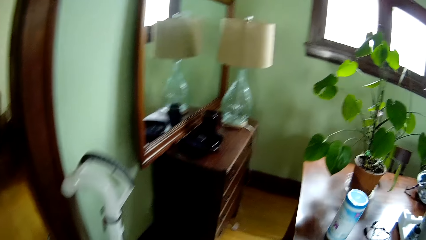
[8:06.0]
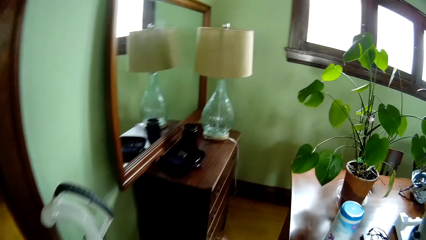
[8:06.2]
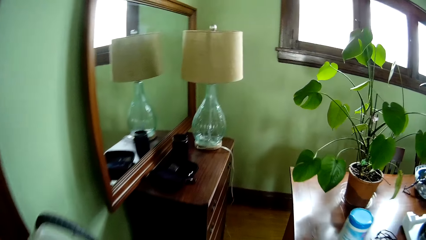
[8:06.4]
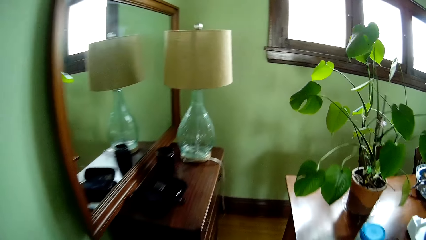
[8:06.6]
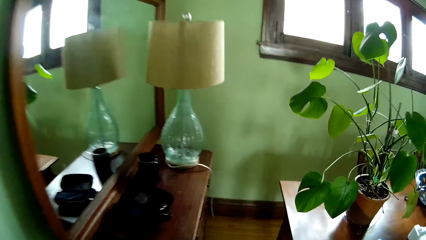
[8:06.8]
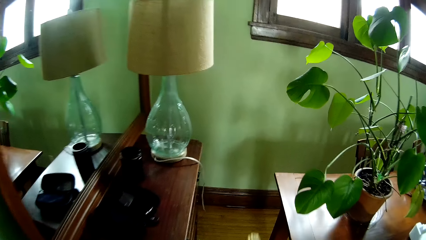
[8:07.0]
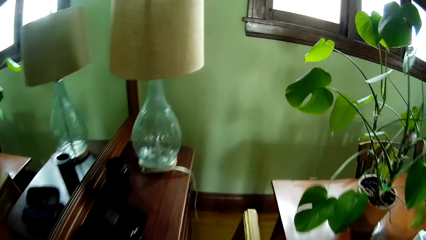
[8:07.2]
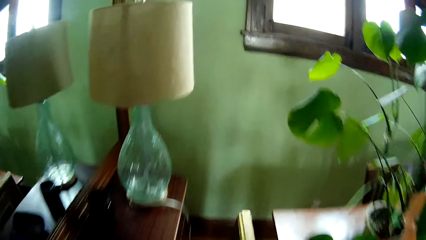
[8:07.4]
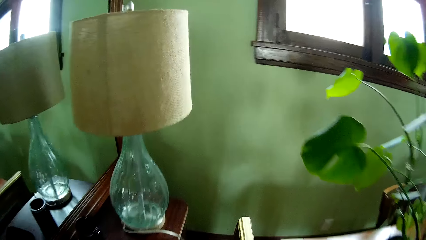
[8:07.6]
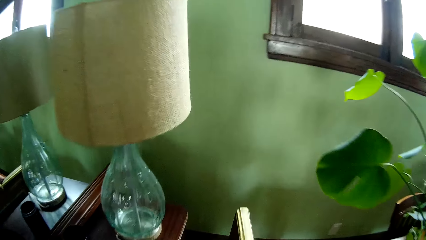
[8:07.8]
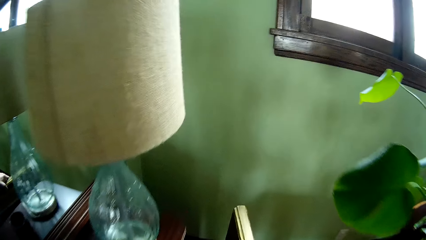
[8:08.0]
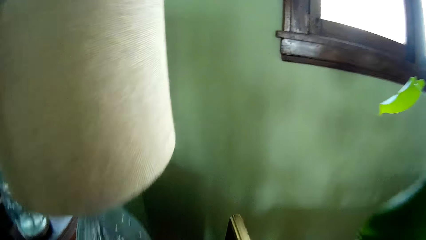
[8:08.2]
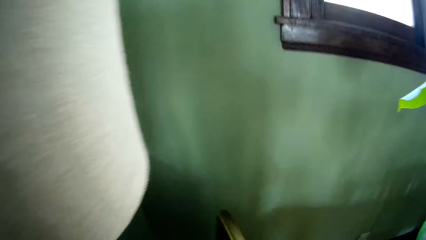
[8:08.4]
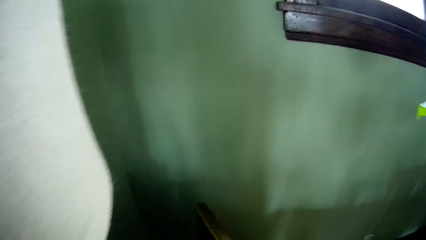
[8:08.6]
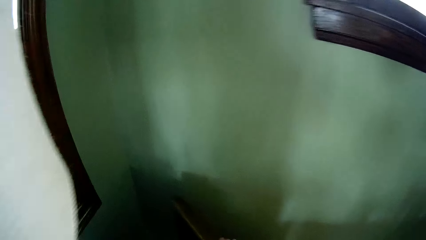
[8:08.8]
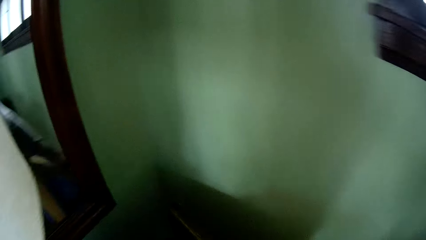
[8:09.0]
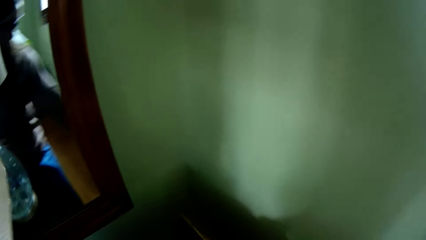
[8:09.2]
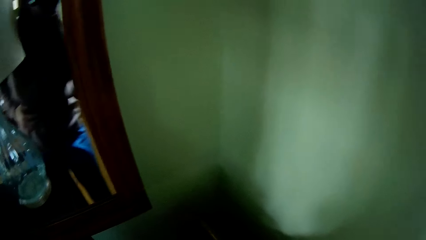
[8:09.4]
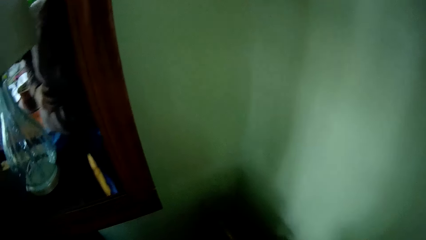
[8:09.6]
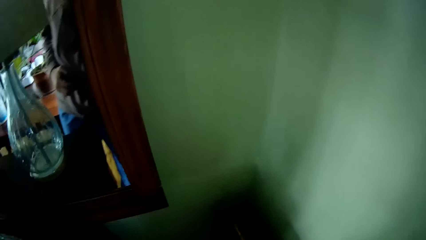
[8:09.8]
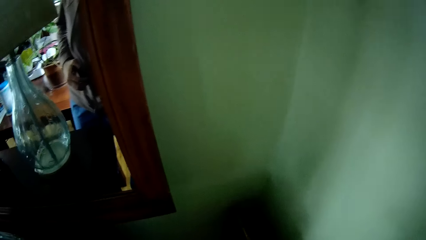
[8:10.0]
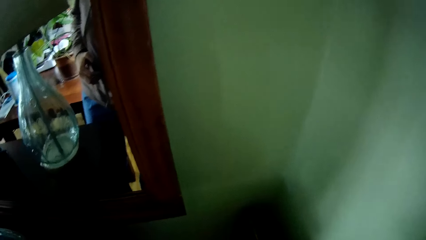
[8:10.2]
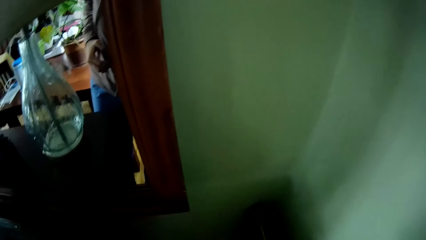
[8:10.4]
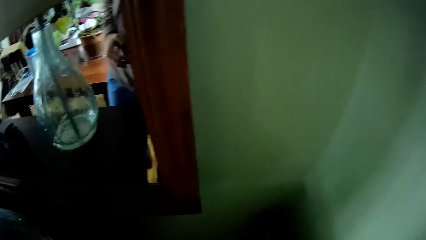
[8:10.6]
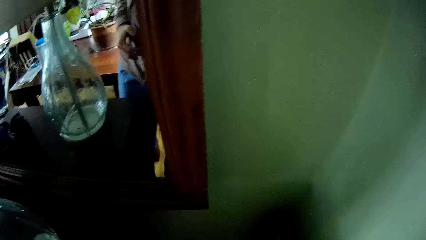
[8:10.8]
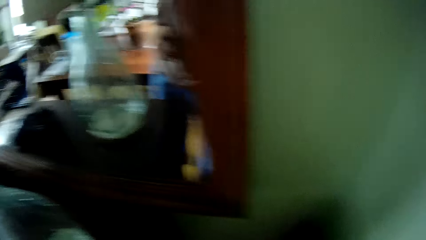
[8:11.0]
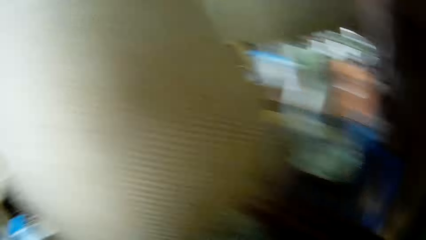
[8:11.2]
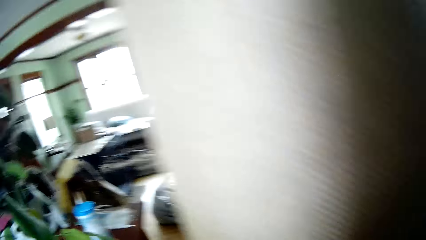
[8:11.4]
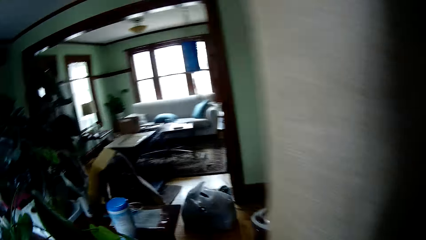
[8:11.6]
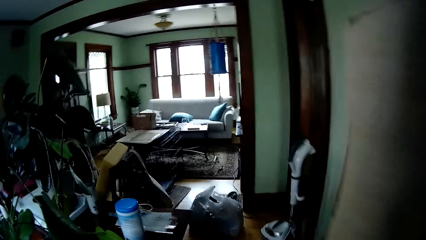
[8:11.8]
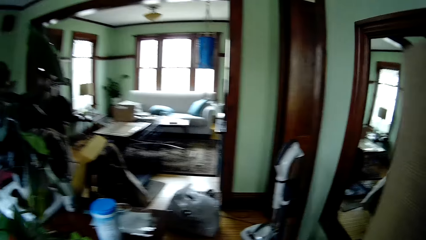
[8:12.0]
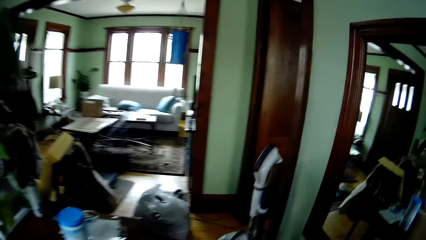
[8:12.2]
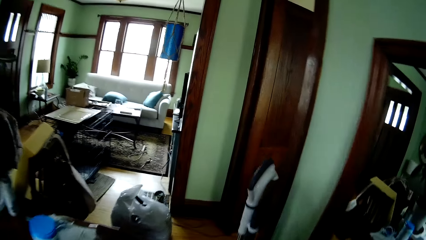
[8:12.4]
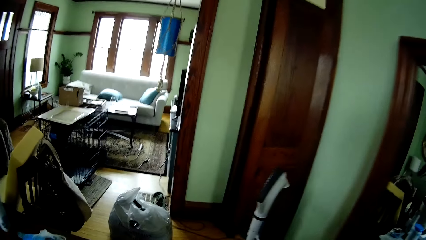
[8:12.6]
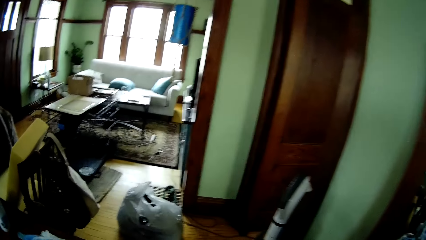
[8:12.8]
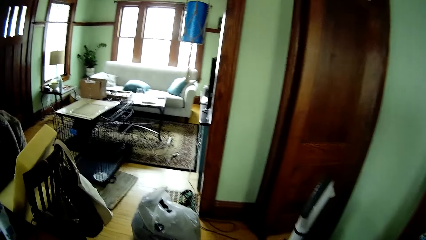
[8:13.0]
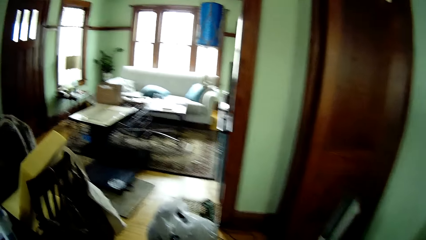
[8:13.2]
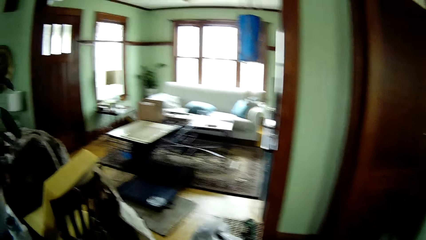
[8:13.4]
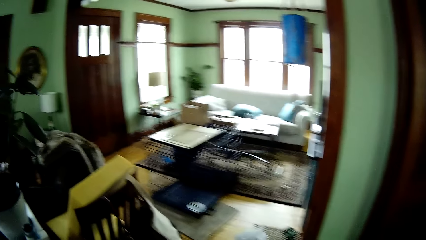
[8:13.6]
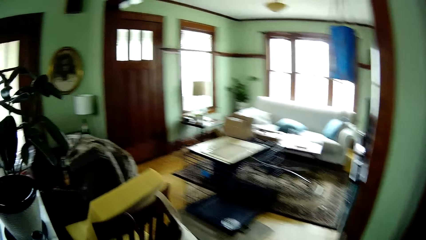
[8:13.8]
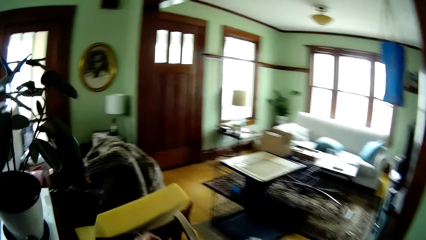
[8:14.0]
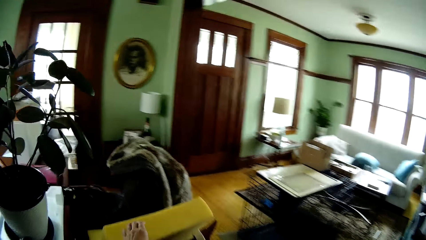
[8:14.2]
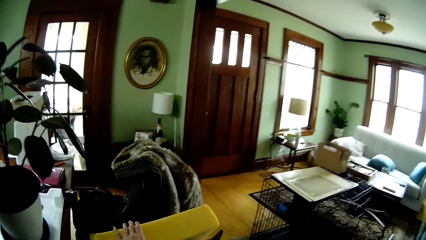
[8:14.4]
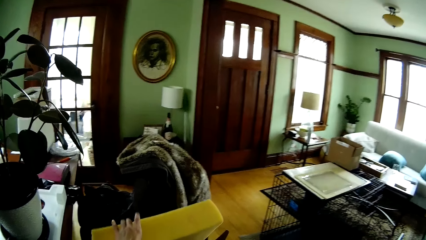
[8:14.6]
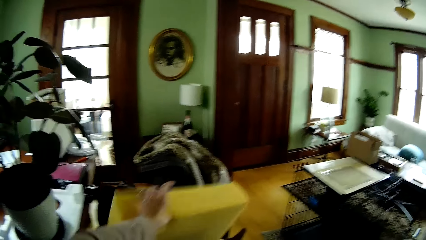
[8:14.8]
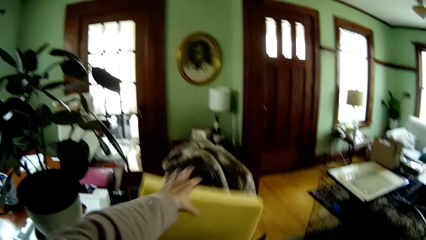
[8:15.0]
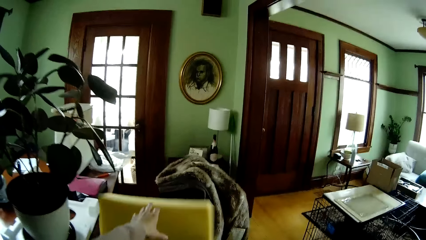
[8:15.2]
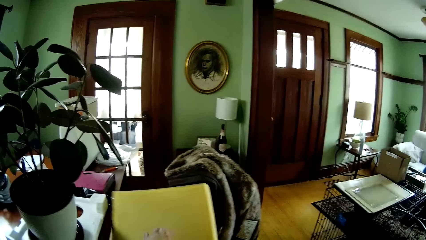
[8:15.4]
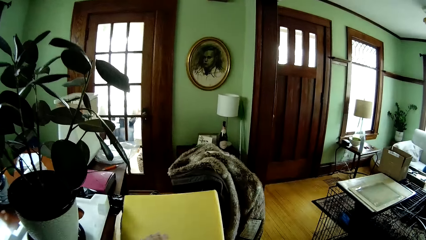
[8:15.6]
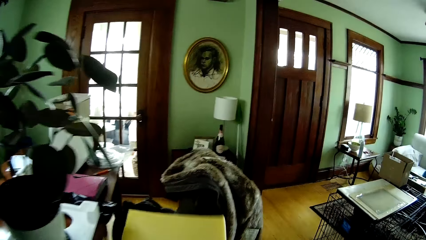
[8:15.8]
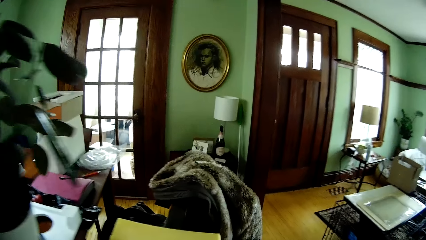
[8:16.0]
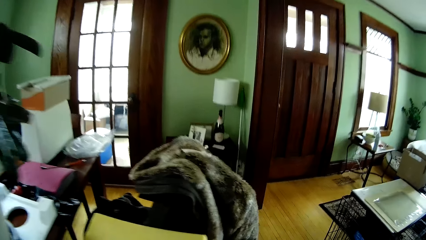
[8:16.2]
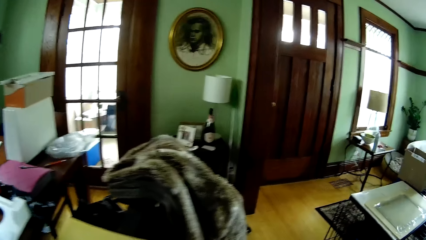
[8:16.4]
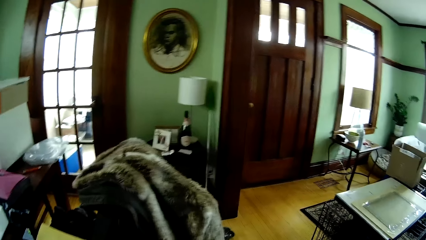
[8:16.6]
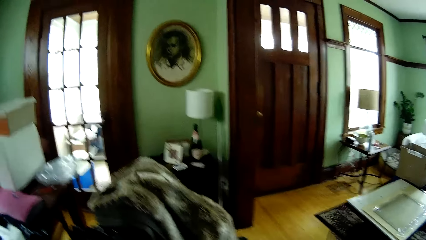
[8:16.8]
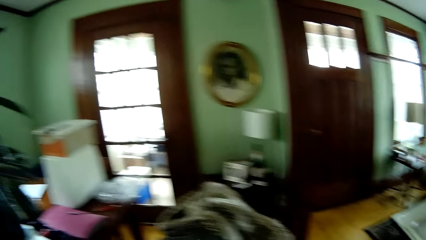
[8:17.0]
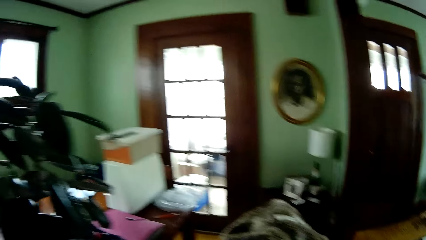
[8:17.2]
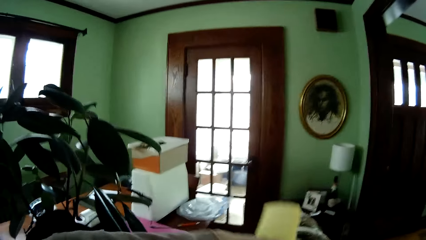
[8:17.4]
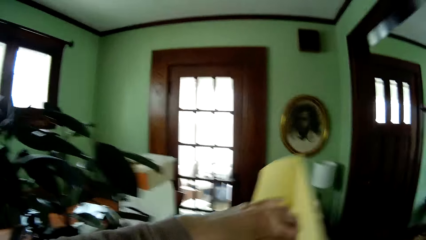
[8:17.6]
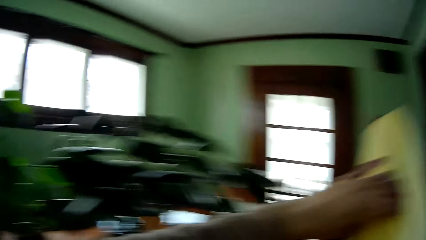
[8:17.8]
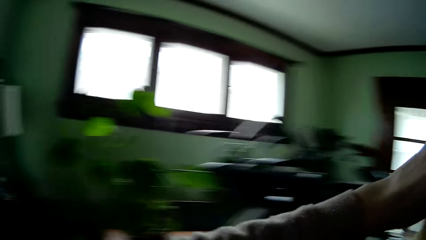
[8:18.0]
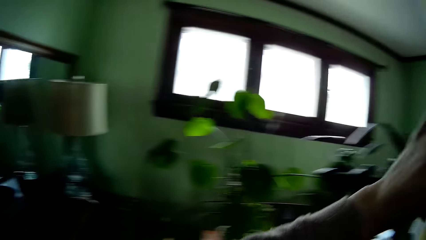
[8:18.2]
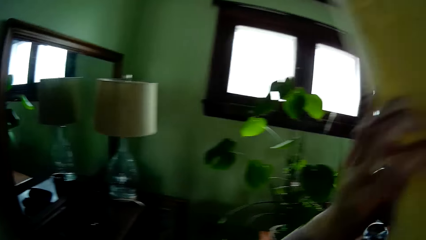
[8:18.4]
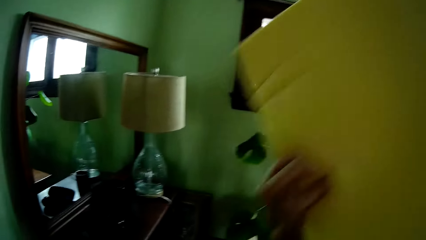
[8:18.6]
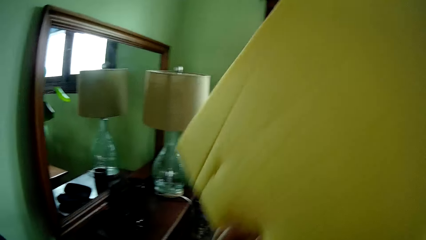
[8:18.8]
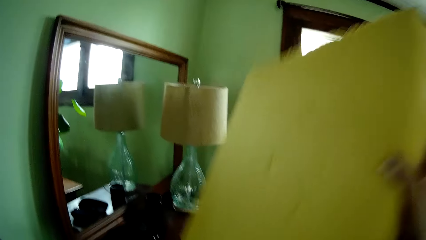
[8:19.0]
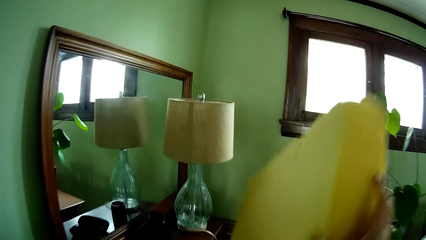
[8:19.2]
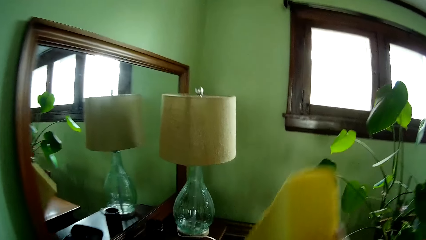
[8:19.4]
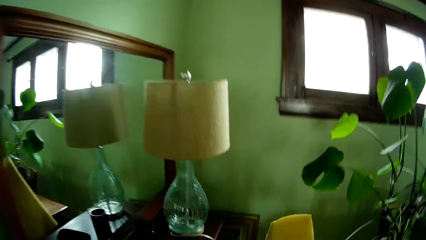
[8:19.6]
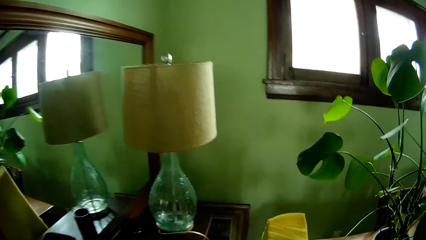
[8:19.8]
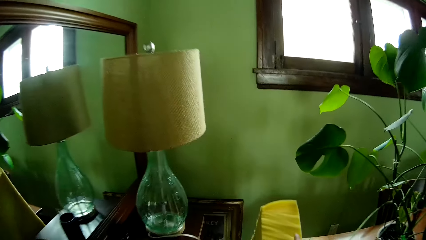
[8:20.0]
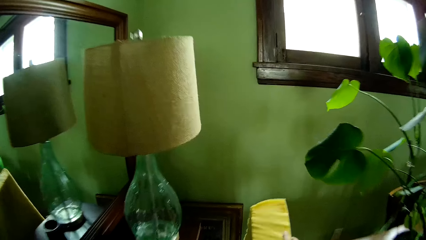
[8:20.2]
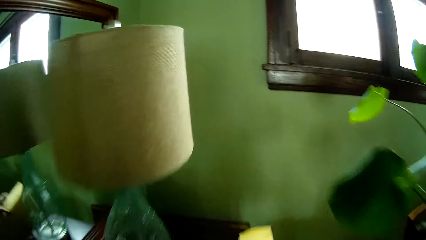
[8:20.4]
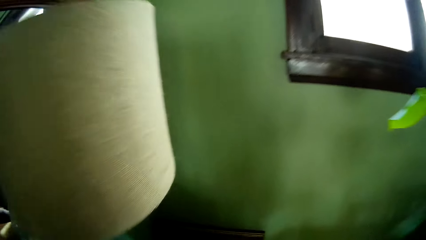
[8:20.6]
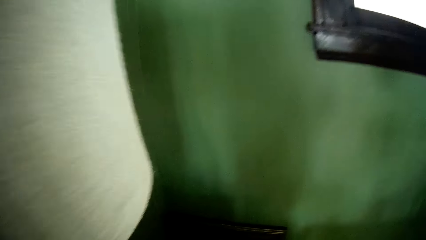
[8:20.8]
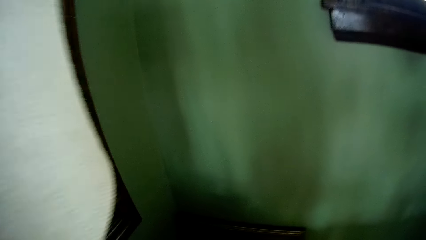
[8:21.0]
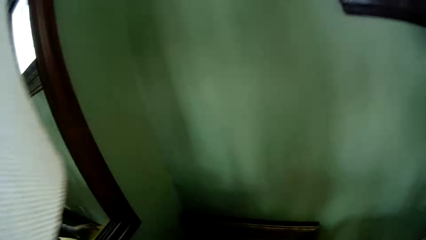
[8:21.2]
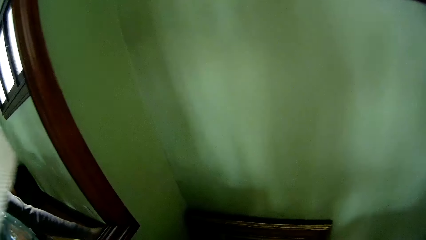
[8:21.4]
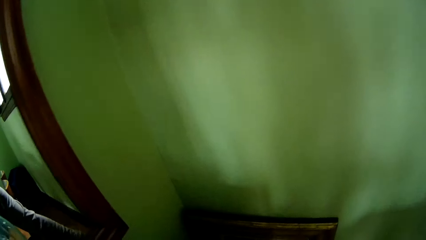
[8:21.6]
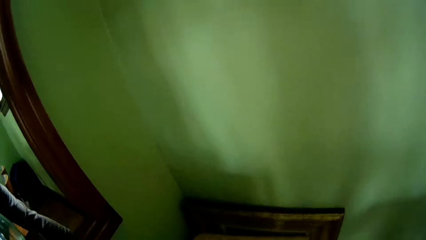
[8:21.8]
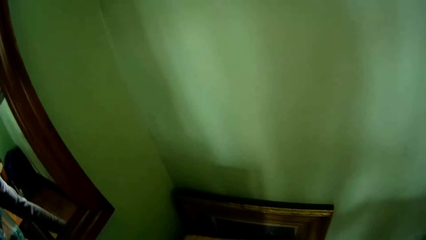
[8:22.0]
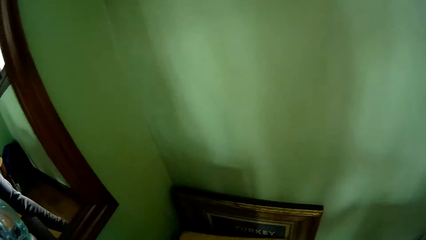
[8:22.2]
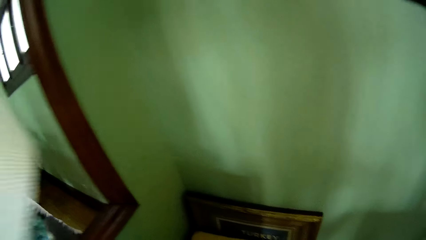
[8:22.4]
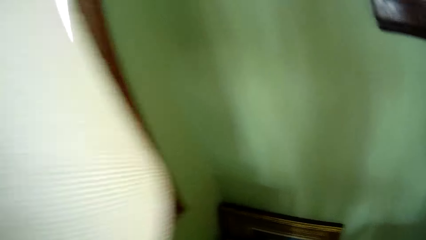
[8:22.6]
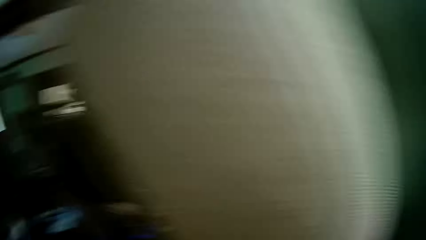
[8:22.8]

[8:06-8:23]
The camera wearer drops the painting beside the cupboard with his right hand. He walks towards the yellow foam on the chair. He pushes the yellow foam on the chair with his left hand. He picks up the yellow foam from the chair with his left hand. He carries the yellow foam with both hands. He drops the yellow foam beside the cupboard with his right hand.
